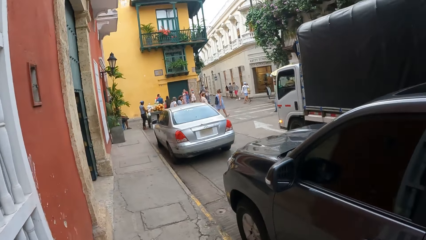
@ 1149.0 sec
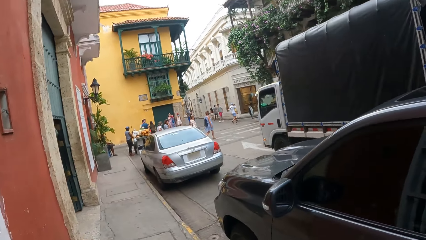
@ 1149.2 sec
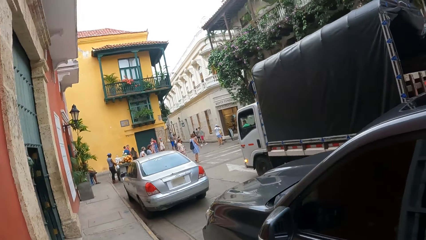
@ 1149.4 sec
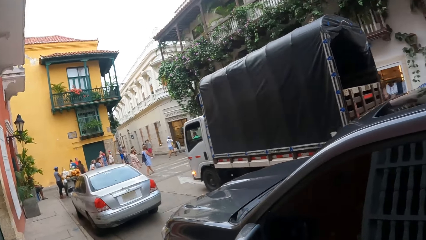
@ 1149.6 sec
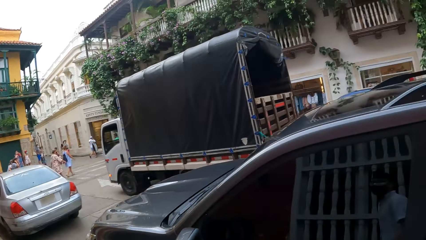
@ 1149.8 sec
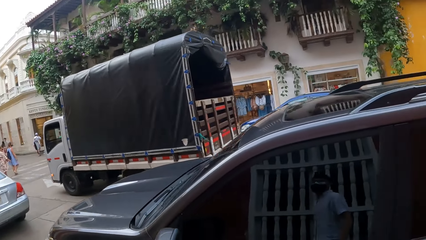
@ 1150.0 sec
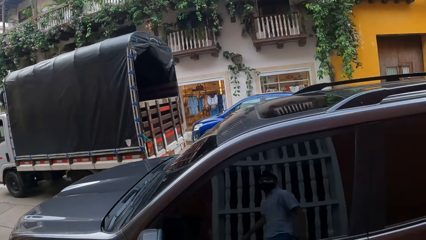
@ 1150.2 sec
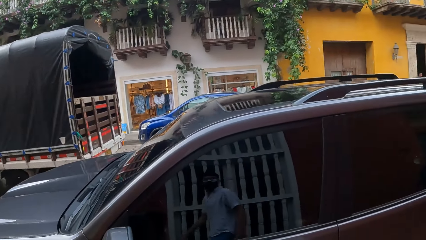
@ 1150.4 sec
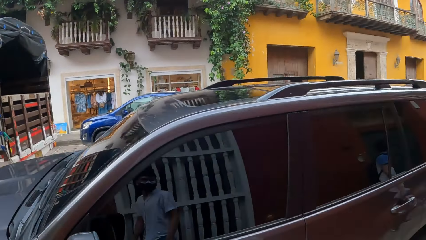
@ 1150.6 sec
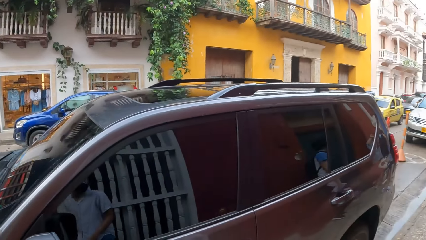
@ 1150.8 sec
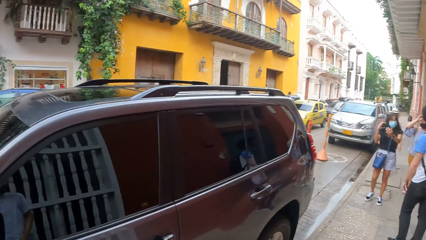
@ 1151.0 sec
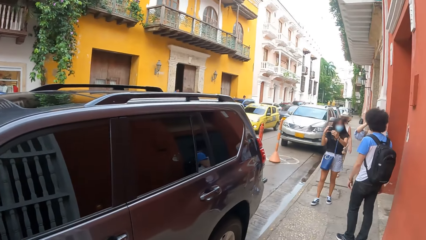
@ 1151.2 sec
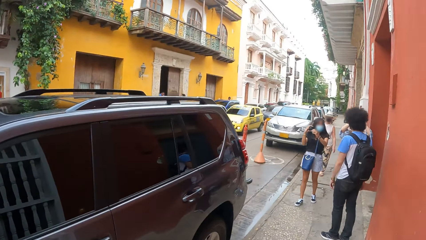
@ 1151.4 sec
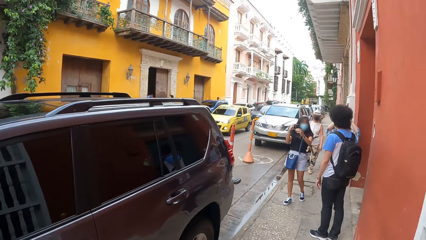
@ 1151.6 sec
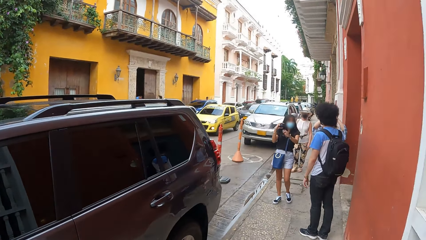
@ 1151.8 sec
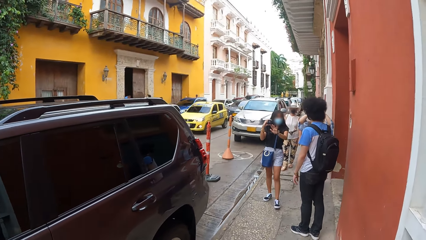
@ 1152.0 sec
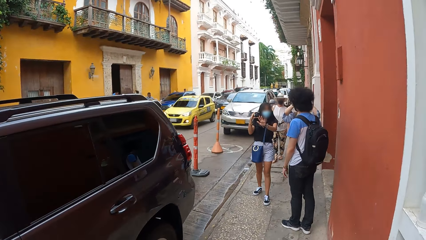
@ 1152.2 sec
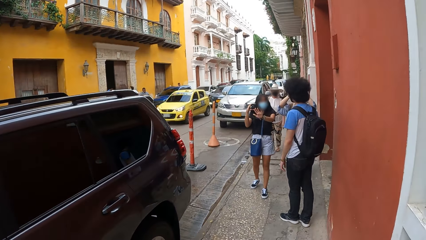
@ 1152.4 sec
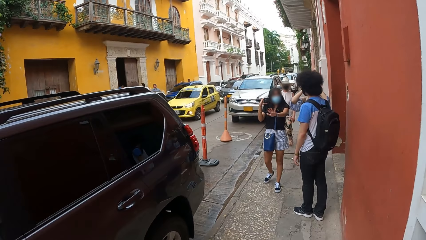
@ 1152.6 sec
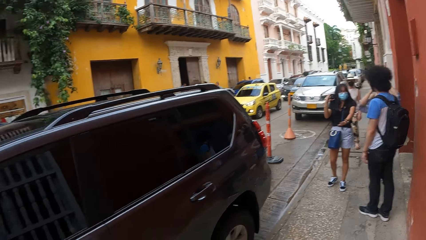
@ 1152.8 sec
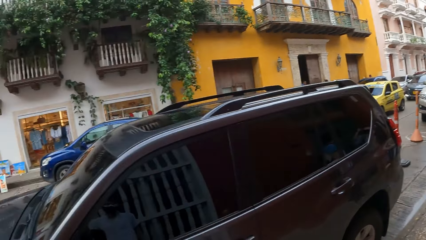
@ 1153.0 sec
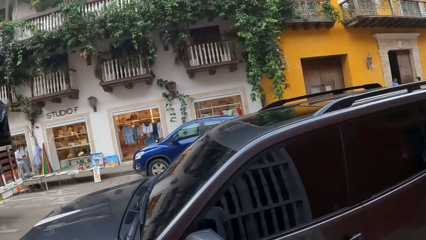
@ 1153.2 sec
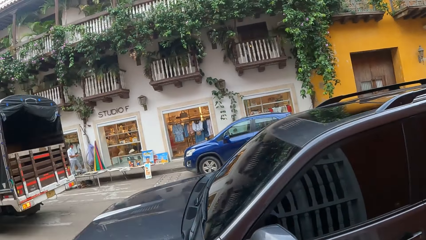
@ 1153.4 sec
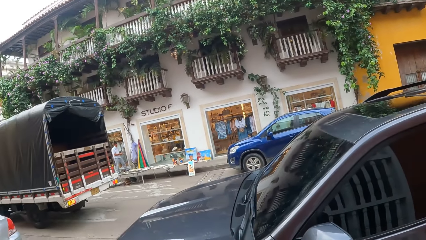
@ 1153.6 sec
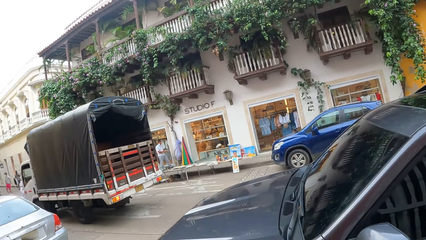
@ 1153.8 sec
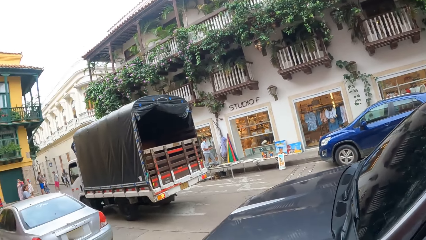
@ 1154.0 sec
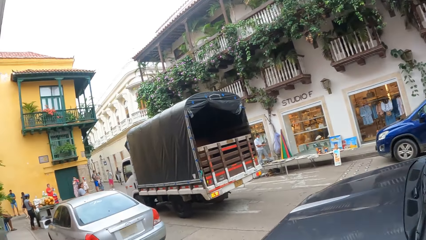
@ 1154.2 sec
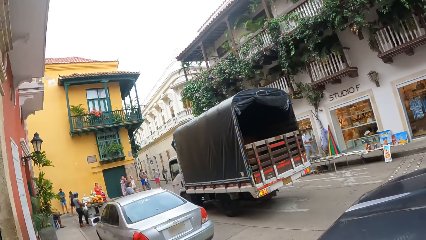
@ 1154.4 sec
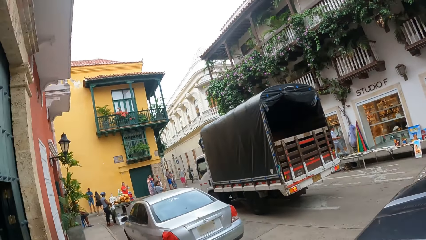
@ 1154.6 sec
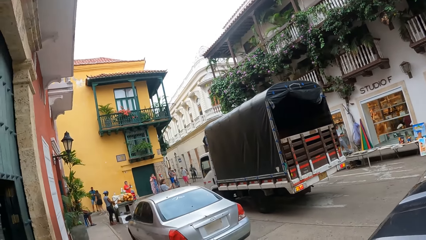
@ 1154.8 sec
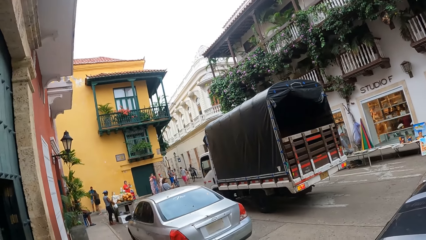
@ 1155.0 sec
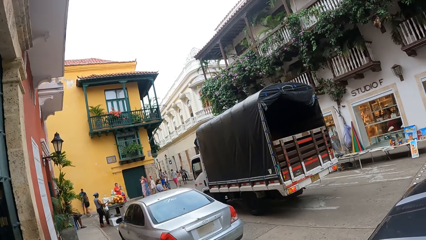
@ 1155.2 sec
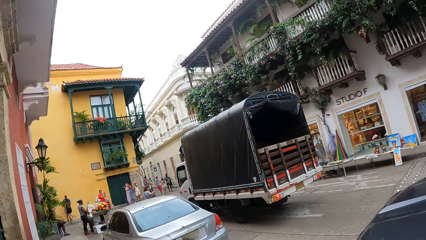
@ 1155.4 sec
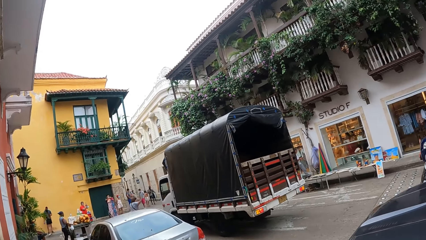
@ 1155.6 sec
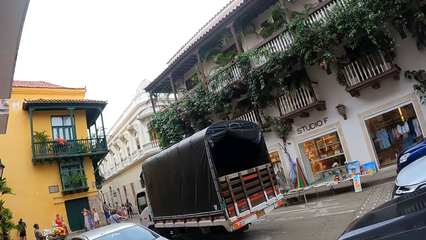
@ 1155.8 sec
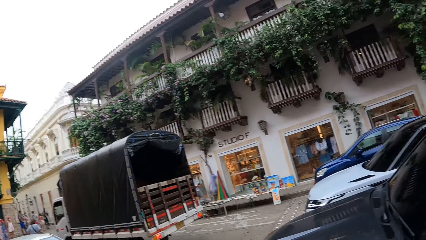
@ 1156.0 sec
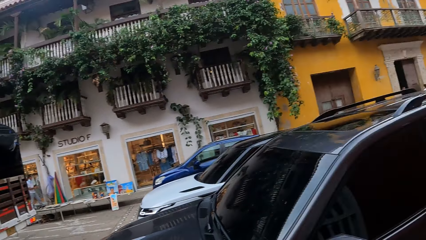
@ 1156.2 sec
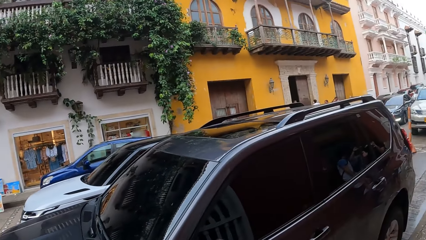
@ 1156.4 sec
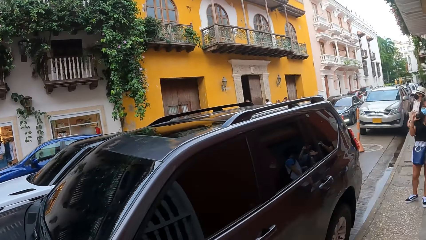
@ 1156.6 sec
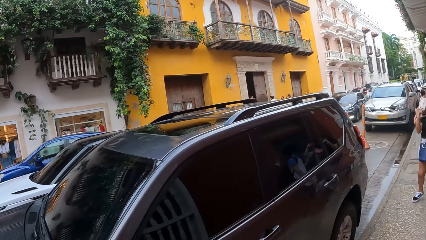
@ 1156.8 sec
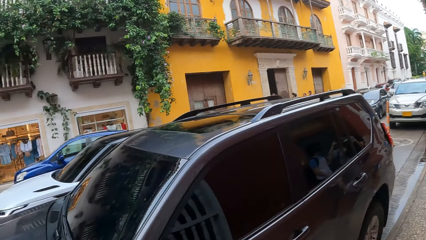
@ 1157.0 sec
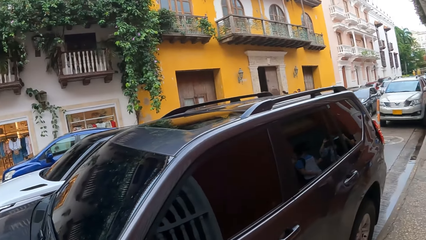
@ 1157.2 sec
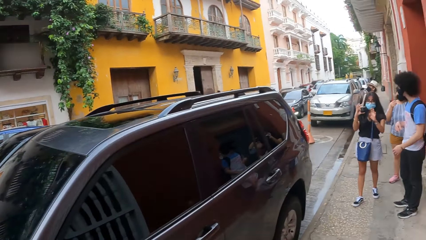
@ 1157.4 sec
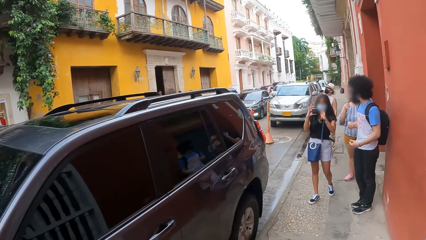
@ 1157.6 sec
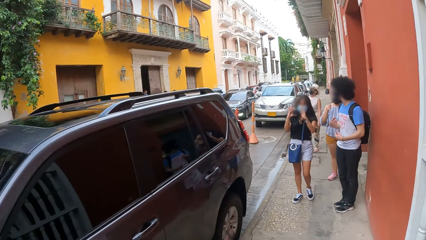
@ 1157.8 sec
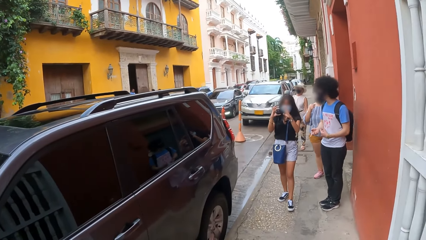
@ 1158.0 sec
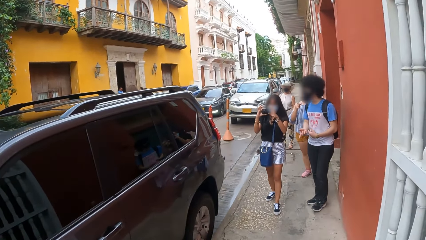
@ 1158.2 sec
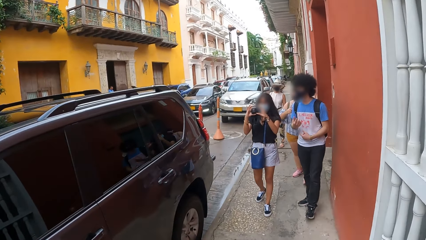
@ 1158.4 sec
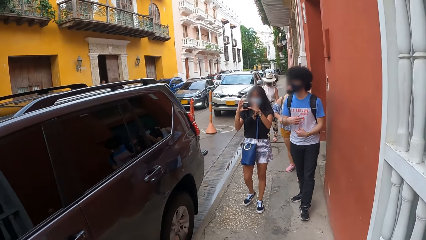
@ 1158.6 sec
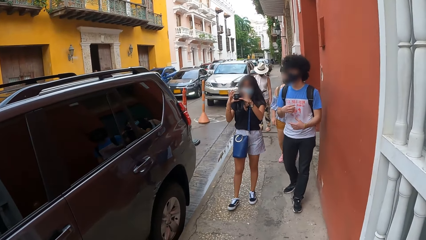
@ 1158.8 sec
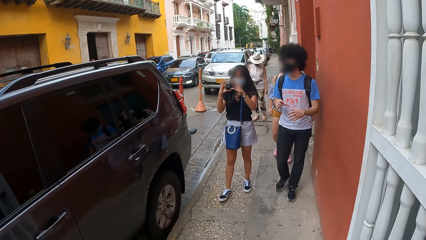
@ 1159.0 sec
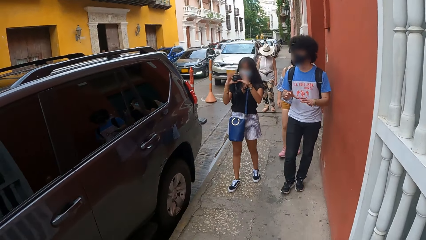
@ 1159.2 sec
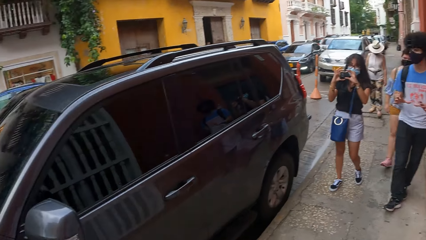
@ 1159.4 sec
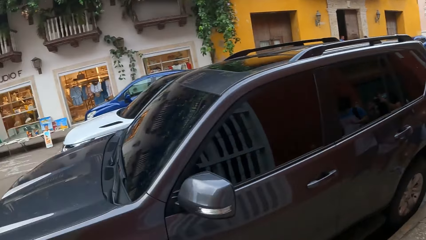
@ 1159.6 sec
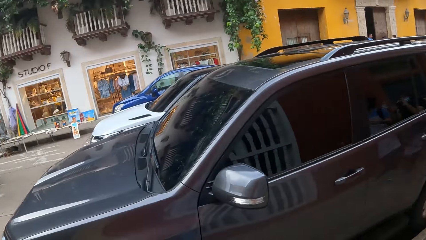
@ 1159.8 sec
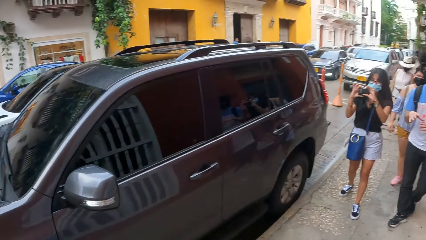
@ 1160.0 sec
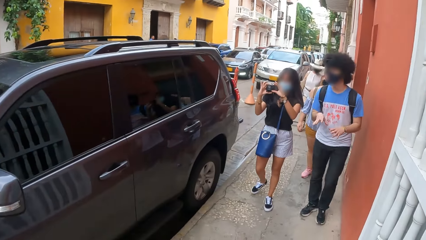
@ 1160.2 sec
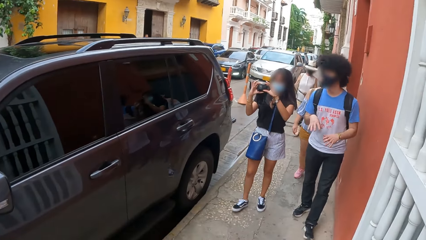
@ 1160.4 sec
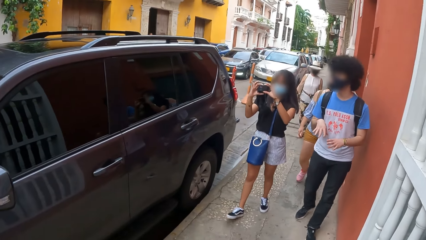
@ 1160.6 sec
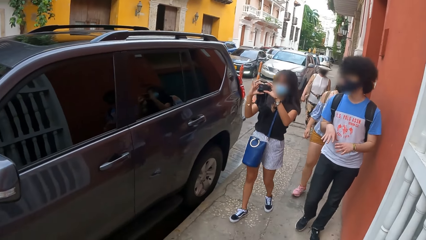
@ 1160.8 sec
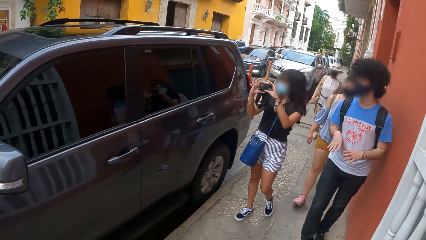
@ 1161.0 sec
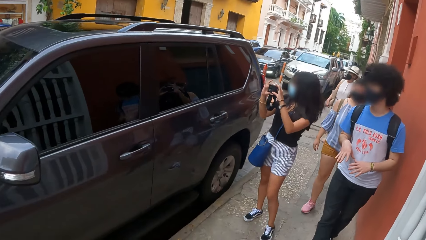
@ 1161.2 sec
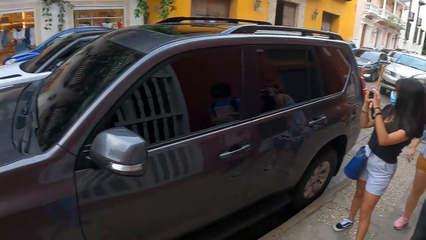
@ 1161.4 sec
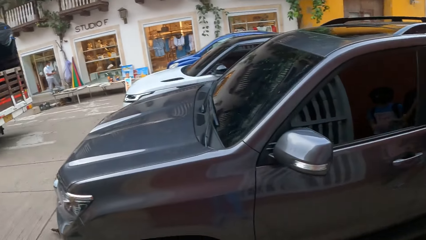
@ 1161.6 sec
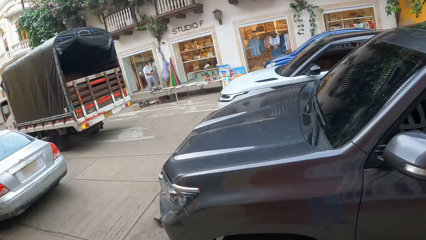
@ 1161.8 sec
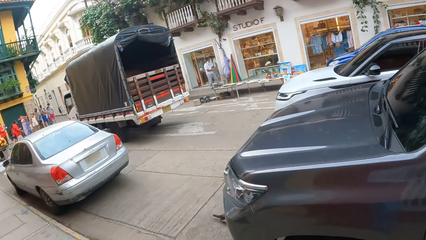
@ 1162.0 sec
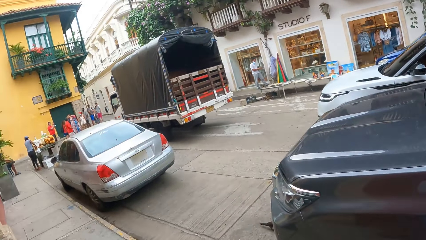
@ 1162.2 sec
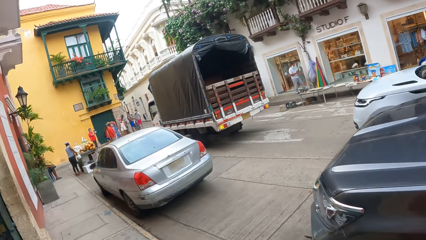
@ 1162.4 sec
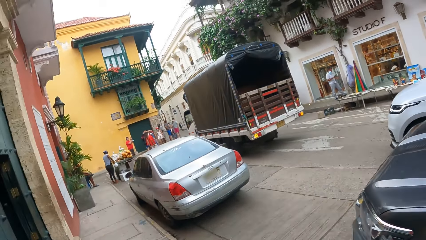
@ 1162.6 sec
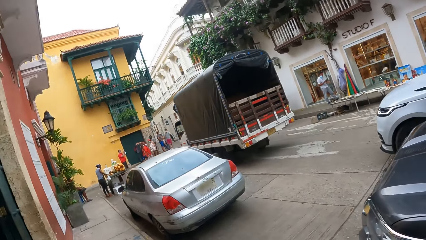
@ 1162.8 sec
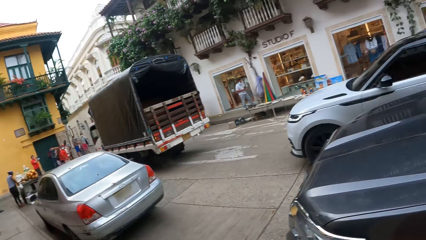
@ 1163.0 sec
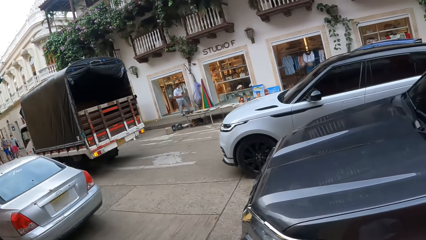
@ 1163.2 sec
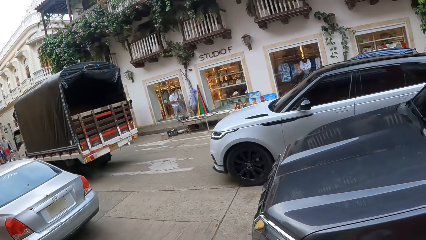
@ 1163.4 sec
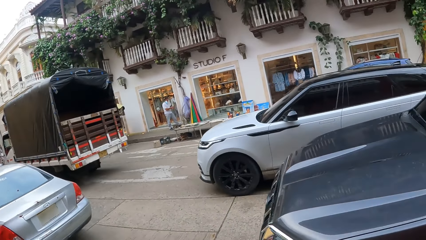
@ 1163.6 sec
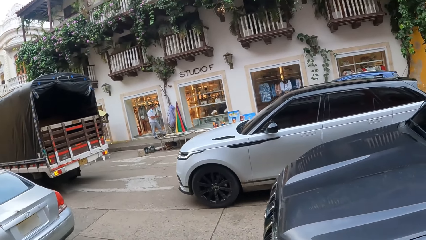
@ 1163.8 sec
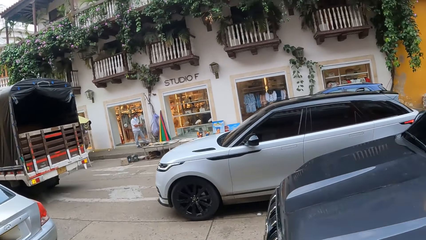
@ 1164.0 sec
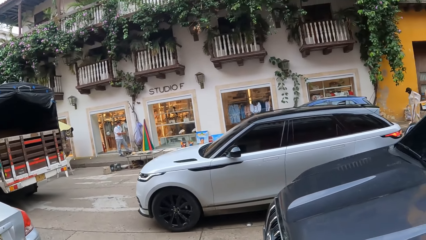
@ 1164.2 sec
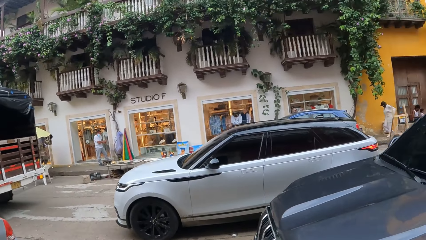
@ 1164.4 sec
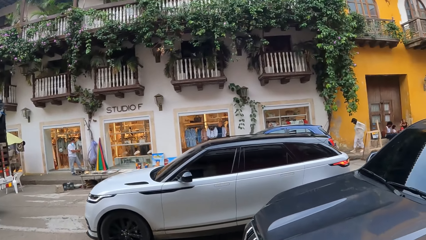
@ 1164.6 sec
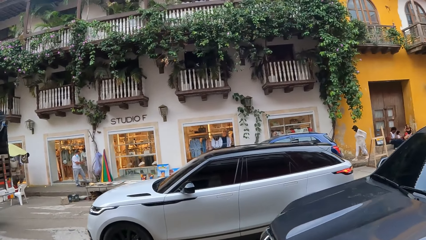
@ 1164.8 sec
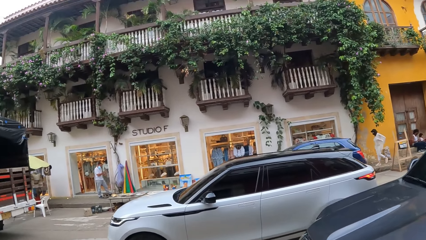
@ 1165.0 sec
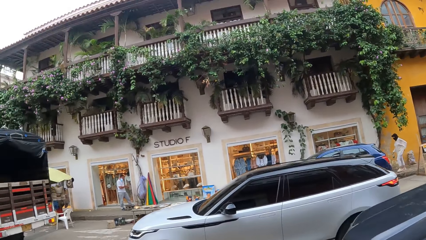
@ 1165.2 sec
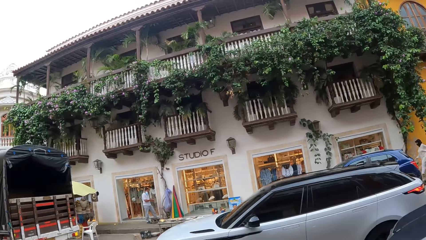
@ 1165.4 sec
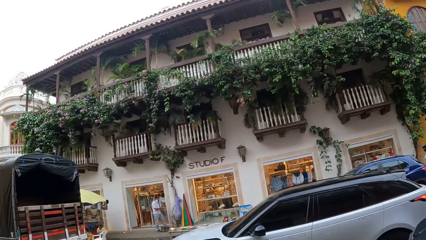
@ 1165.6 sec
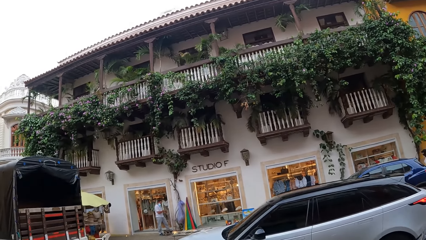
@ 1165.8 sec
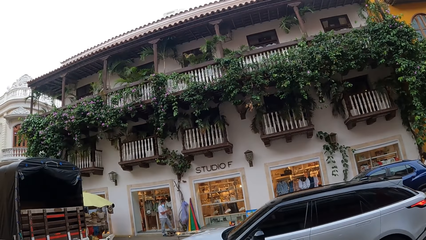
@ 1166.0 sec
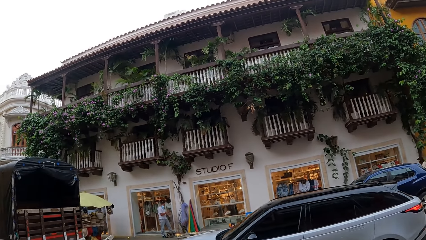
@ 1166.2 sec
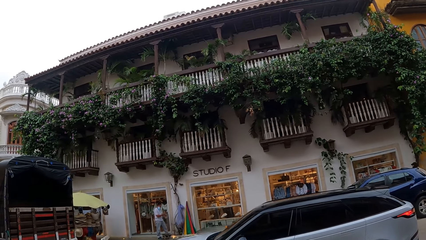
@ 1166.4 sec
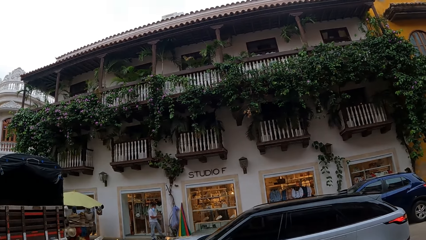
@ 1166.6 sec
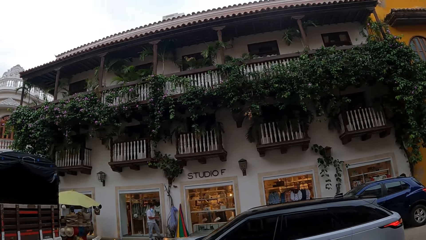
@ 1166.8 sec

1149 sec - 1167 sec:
The camera wearer looks around the street. They look at the flowers at the balcony of a building.
